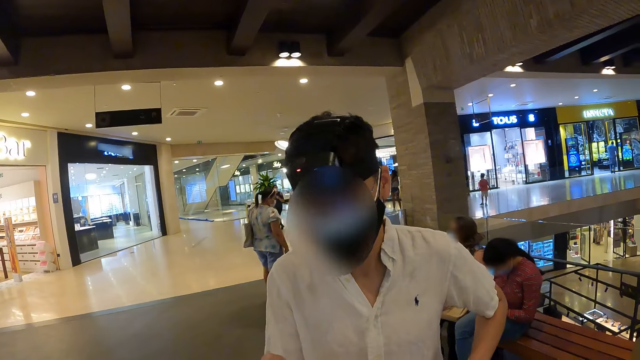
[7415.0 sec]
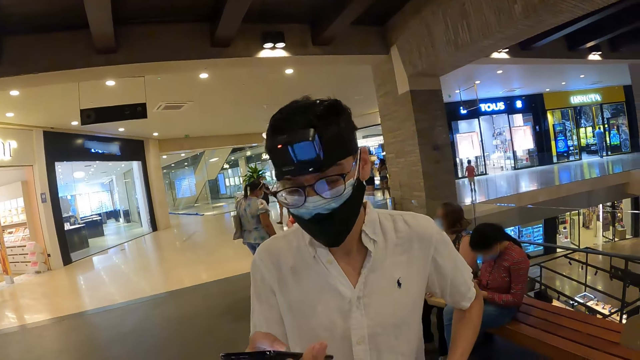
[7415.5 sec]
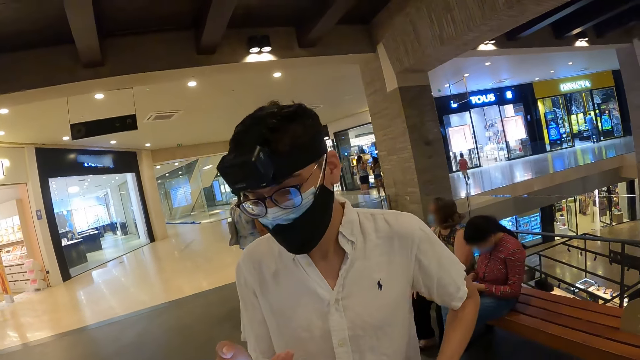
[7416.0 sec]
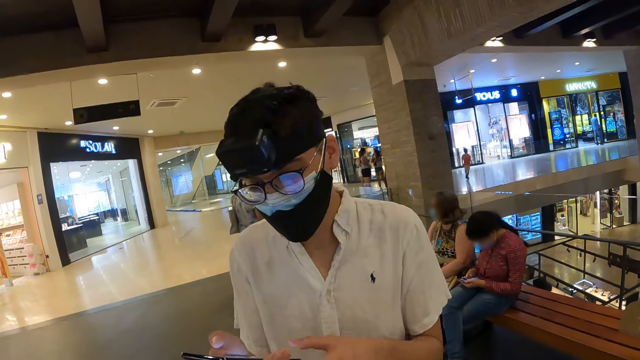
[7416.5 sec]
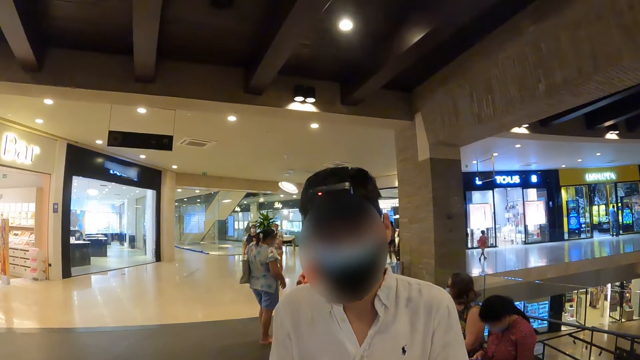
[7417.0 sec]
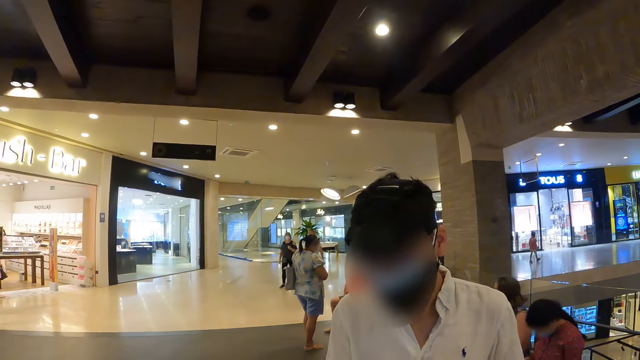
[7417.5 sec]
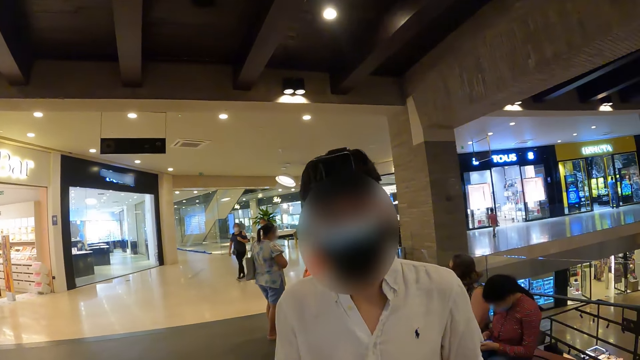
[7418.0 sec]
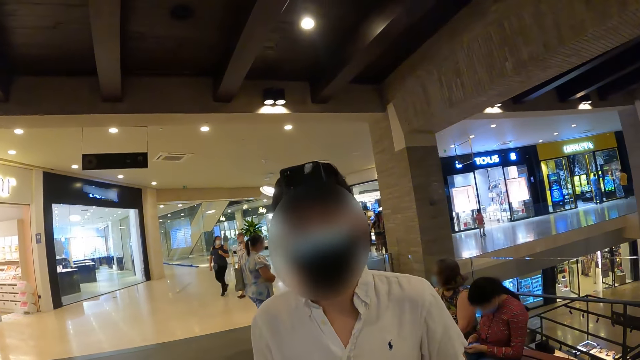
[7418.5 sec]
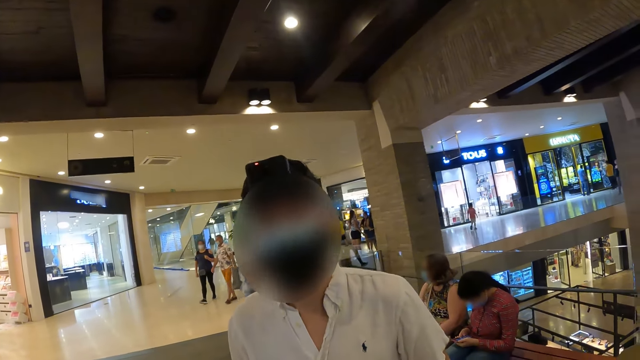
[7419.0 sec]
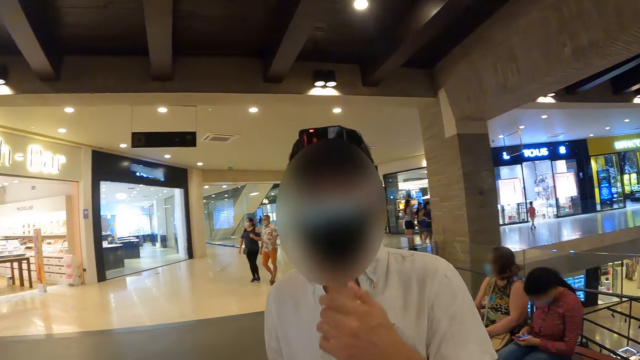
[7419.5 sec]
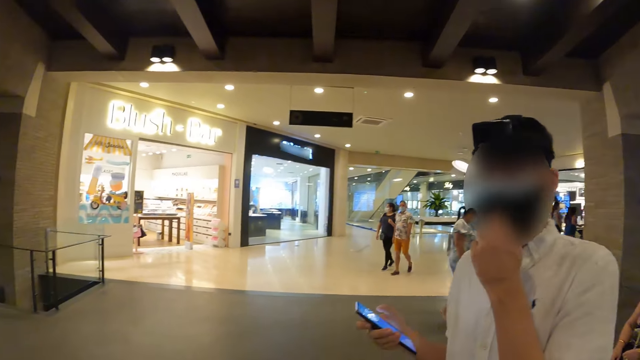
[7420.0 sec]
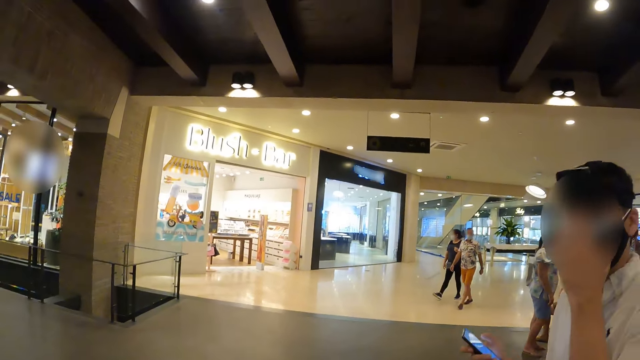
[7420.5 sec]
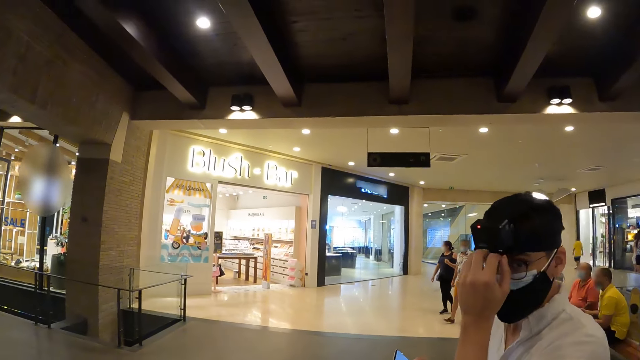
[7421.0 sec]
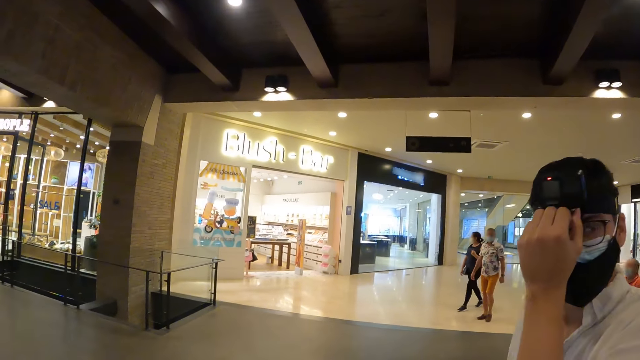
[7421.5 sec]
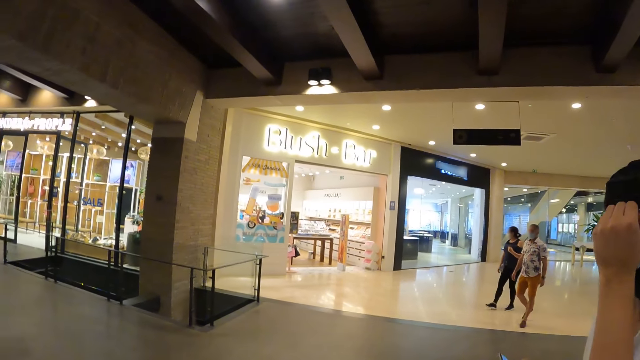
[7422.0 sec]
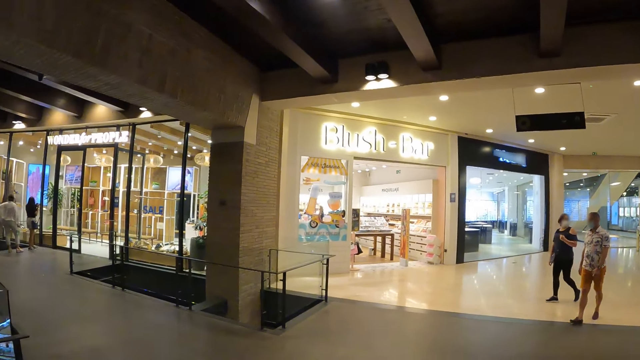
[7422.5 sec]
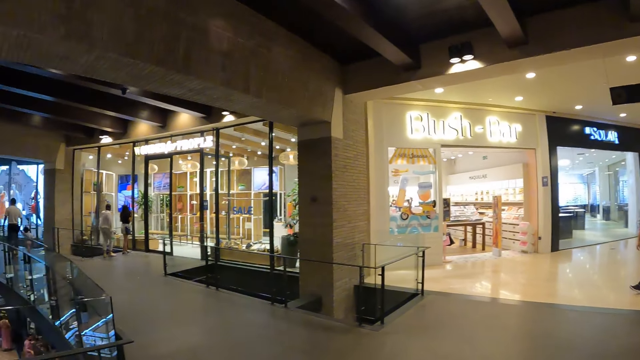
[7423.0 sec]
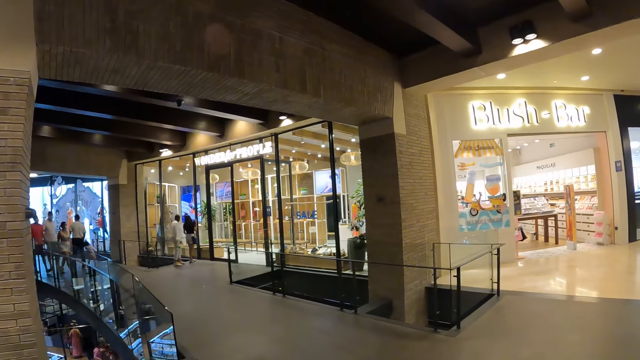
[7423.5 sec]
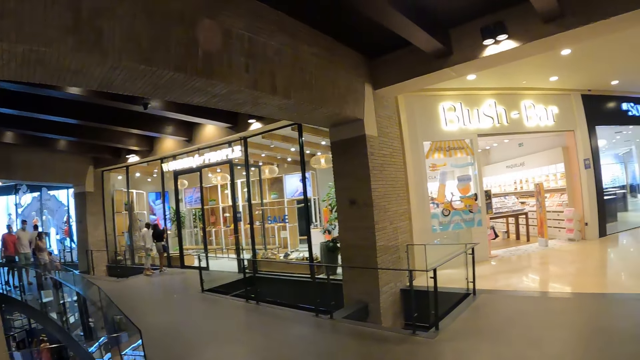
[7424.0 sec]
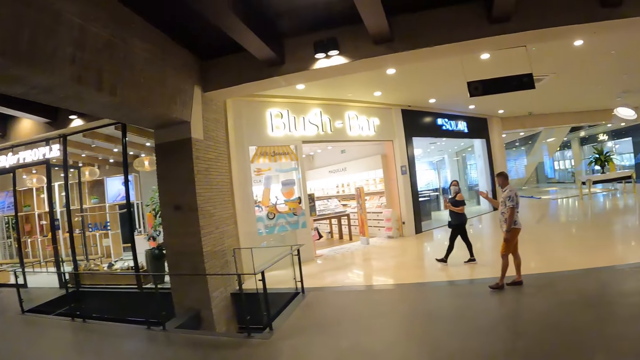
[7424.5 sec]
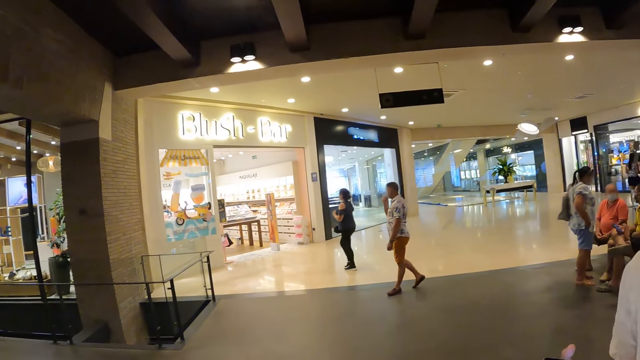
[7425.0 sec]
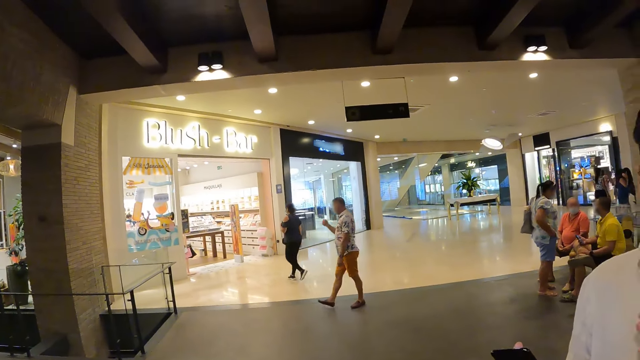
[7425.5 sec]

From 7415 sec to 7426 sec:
A man interacts with the camera wearer. The man operates a phone with his right hand. The man interacts with the camera wearer. The man adjusts the face mask on his face with his left hand, adjusts a camera on his head with his left hand, and adjusts his spectacles. The camera wearer looks around a mall.

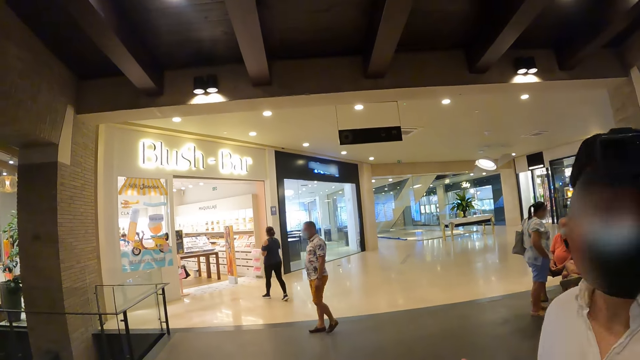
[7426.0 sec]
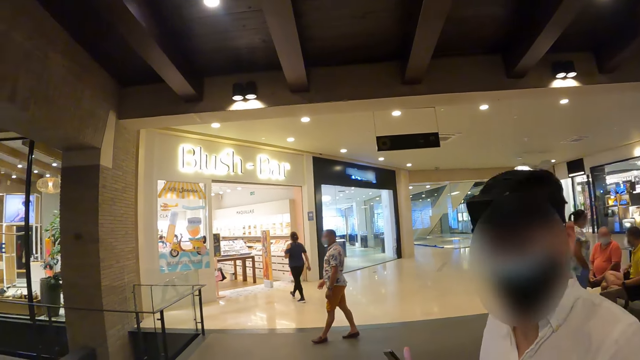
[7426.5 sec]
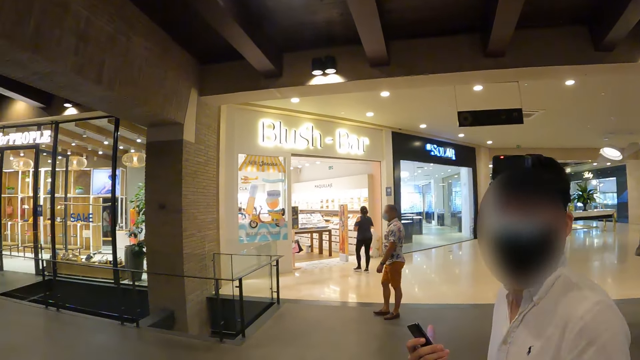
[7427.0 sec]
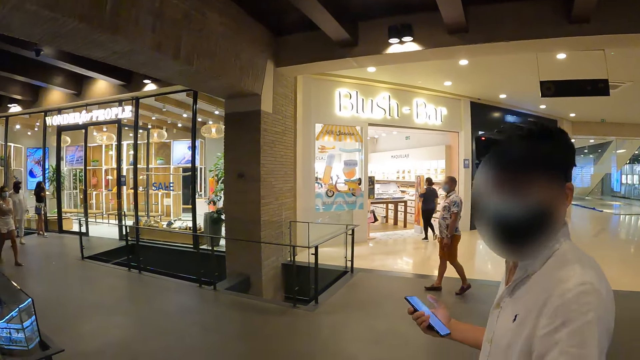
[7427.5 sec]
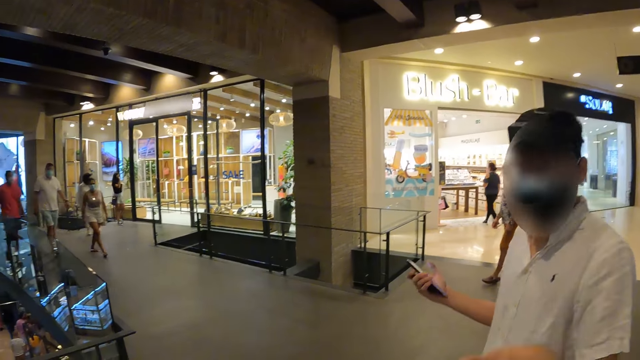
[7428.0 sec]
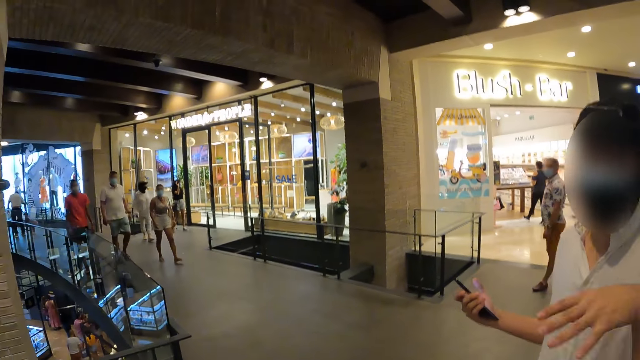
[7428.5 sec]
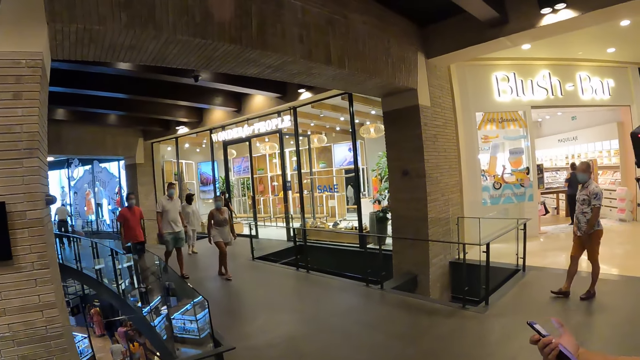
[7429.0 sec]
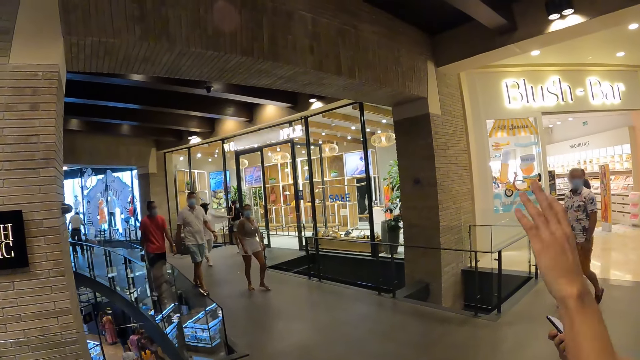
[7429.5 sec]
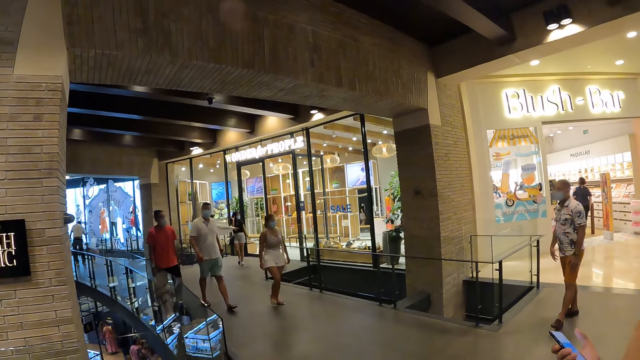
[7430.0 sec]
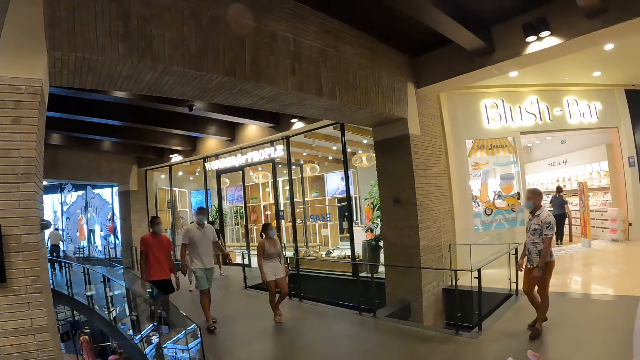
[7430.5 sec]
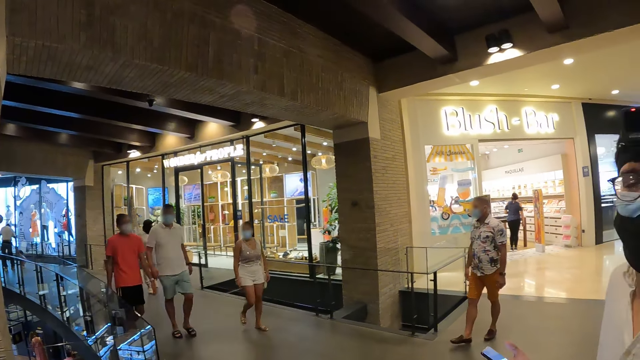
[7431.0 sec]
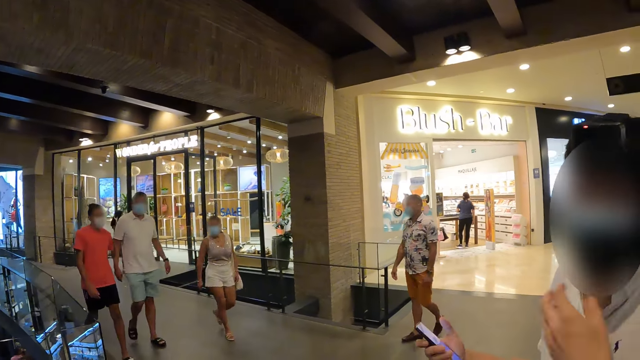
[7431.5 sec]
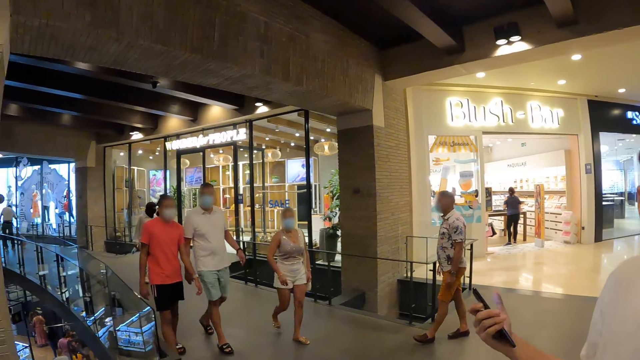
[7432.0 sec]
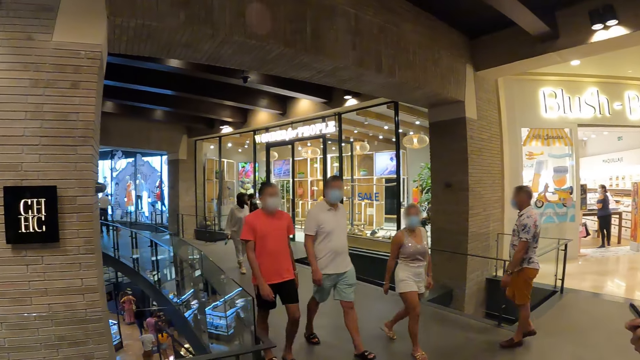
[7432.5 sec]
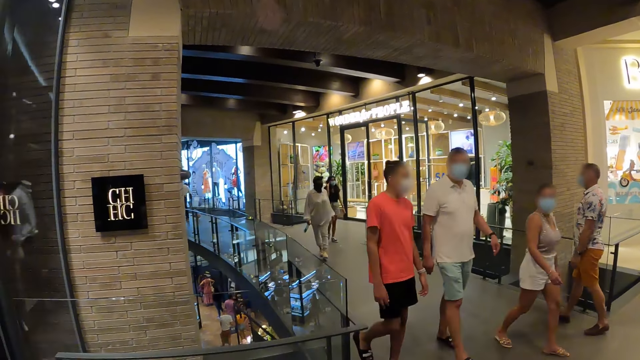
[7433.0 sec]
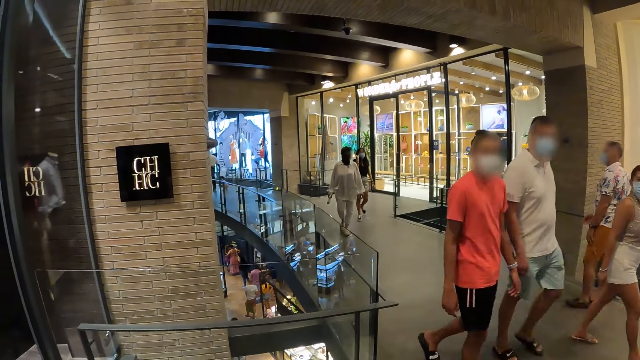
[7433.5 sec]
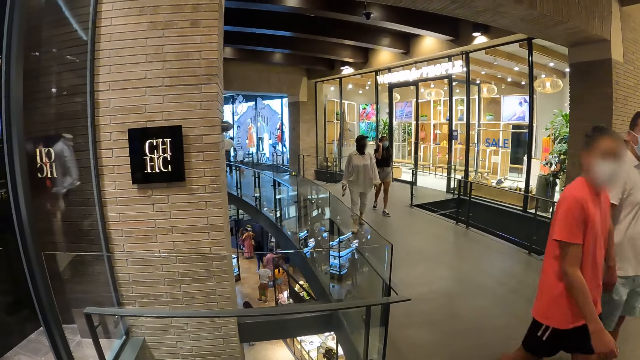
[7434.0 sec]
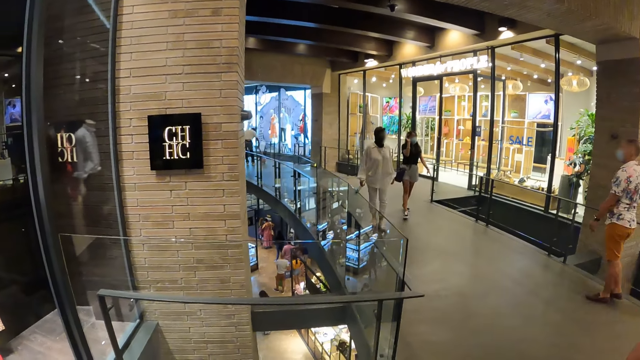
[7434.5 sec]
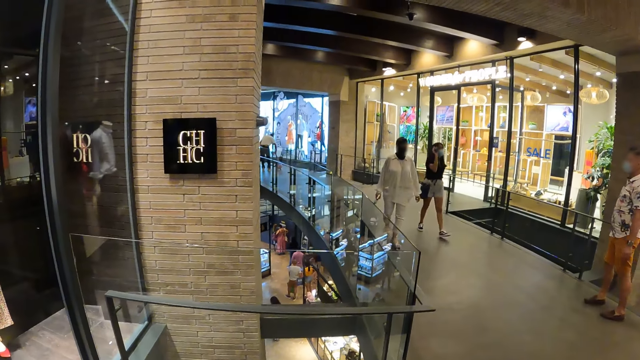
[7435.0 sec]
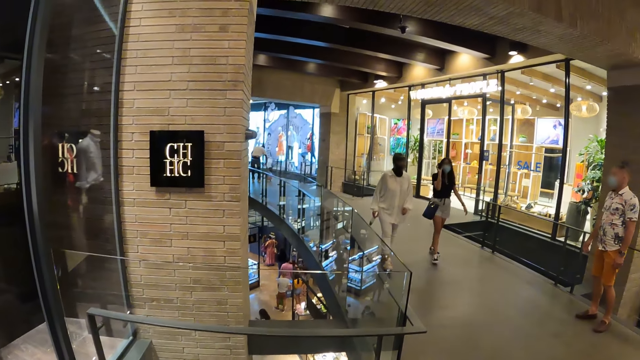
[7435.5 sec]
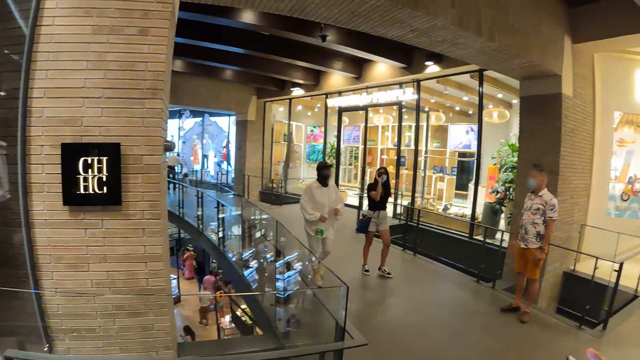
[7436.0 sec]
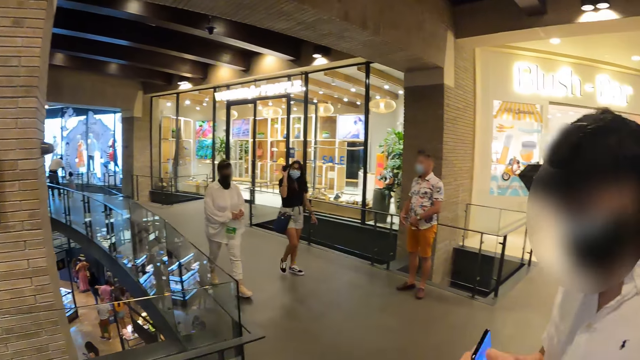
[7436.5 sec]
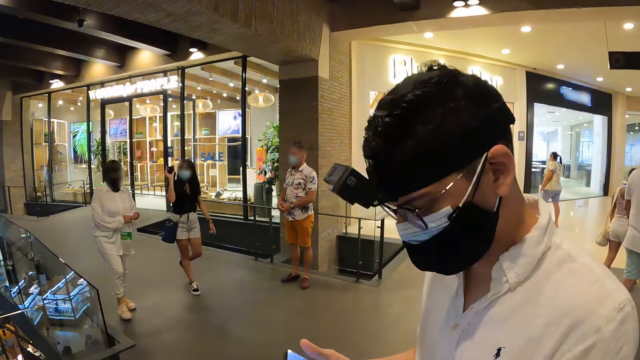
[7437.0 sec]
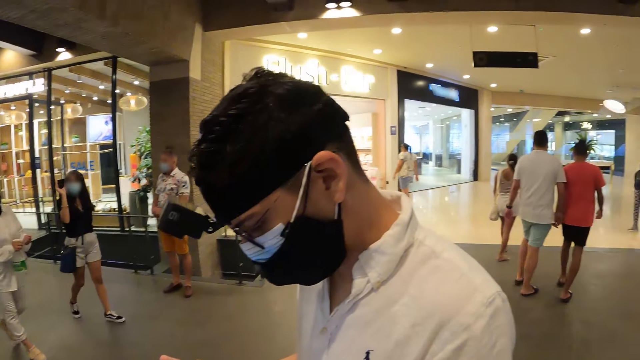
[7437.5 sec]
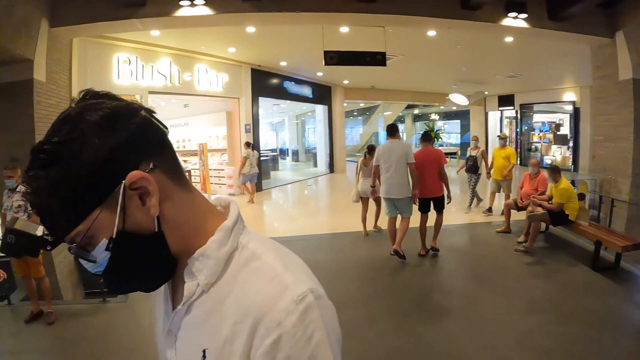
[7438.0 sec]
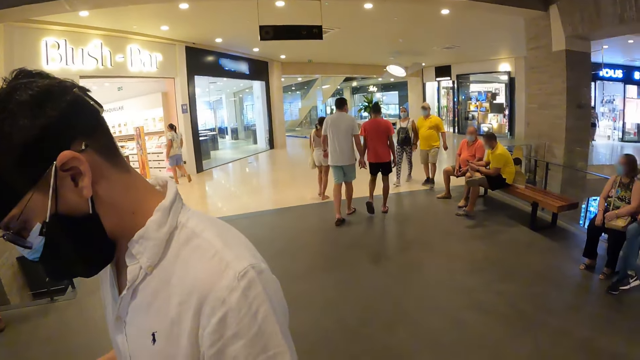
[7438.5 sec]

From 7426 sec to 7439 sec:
A man interacts with the camera wearer. The man walks around a mall. The man interacts with the camera wearer. The camera wearer looks around the mall. The man operates a phone with his left hand.
